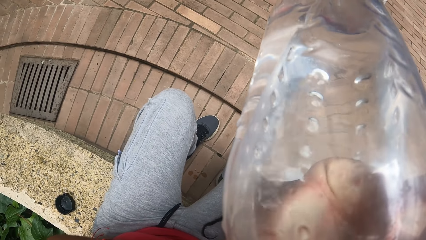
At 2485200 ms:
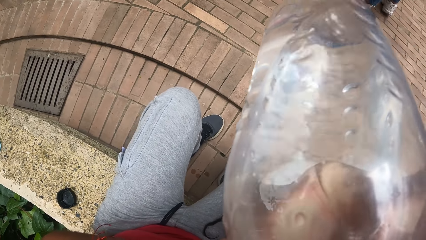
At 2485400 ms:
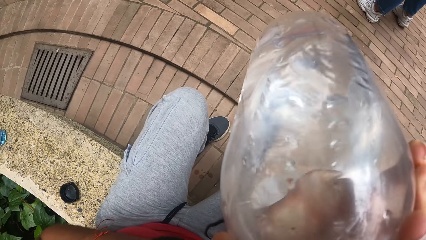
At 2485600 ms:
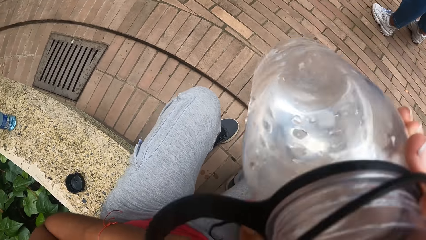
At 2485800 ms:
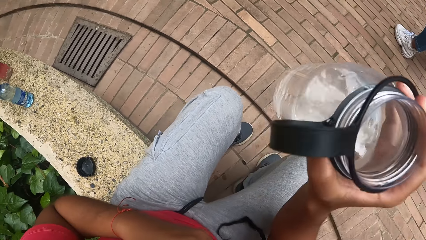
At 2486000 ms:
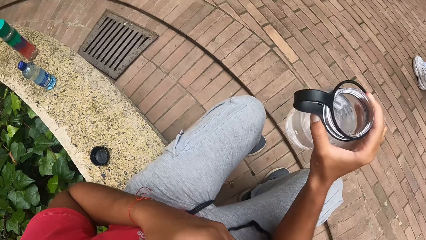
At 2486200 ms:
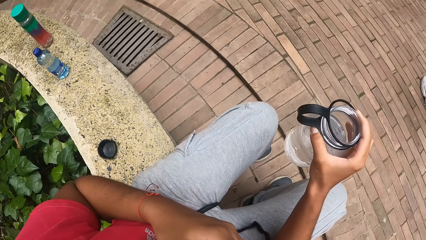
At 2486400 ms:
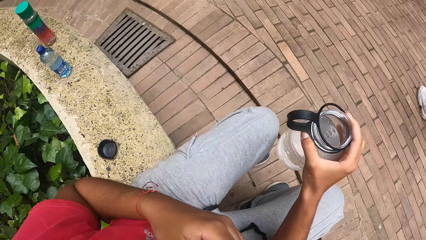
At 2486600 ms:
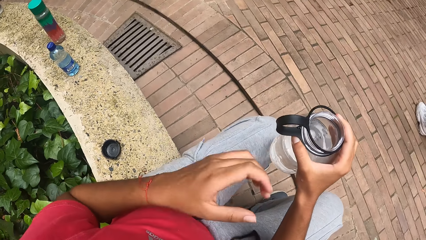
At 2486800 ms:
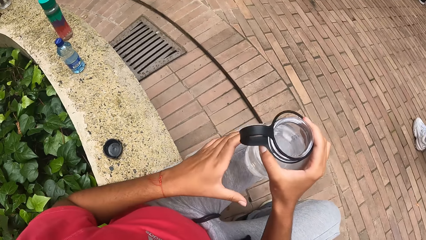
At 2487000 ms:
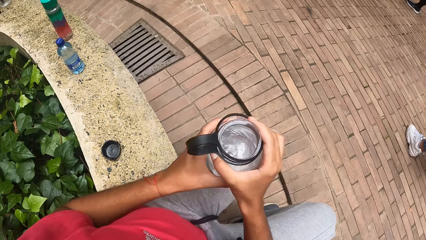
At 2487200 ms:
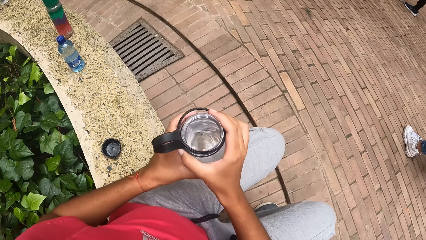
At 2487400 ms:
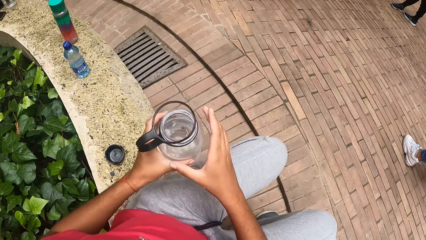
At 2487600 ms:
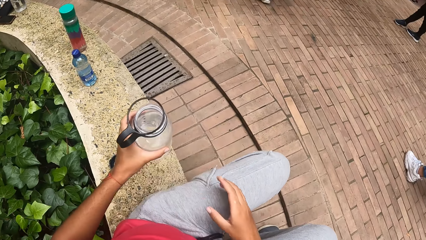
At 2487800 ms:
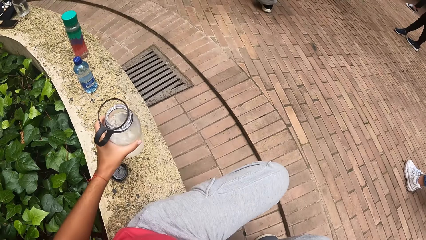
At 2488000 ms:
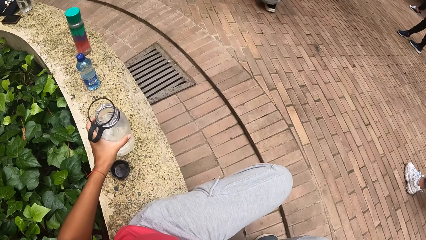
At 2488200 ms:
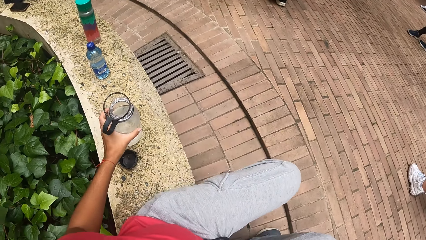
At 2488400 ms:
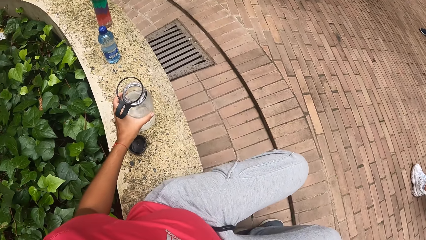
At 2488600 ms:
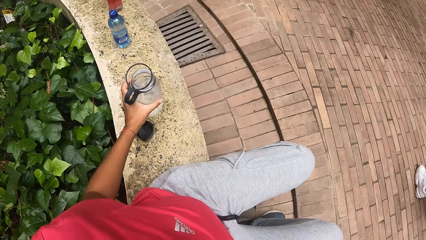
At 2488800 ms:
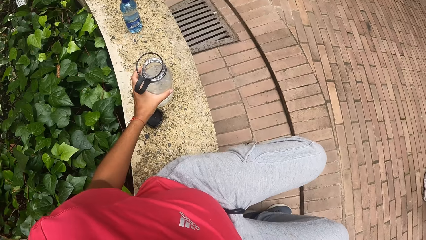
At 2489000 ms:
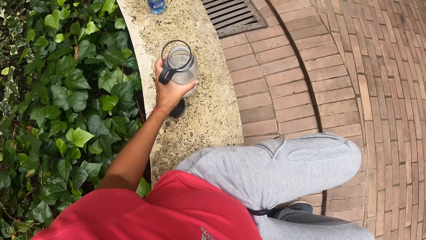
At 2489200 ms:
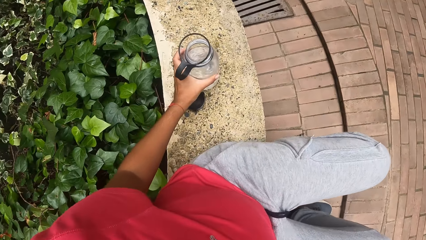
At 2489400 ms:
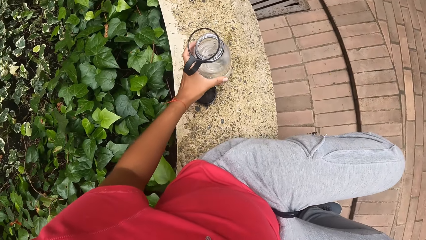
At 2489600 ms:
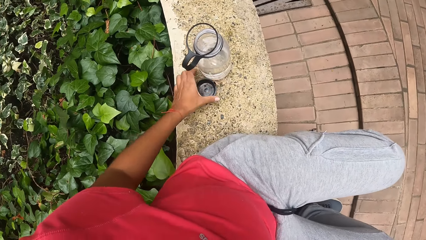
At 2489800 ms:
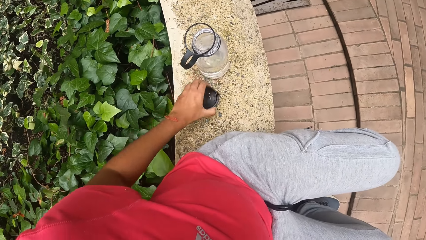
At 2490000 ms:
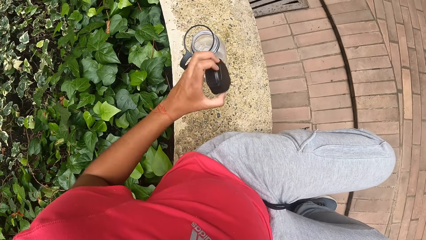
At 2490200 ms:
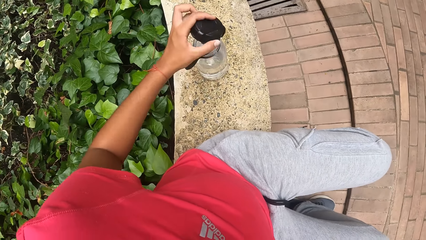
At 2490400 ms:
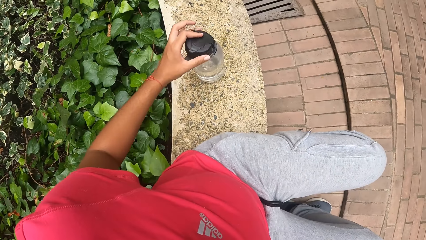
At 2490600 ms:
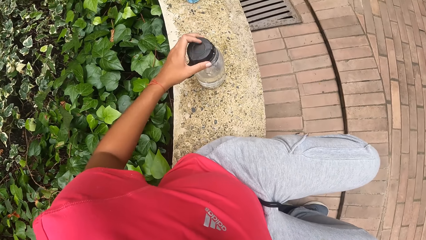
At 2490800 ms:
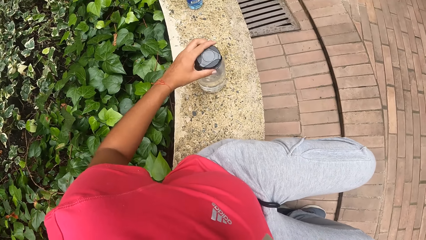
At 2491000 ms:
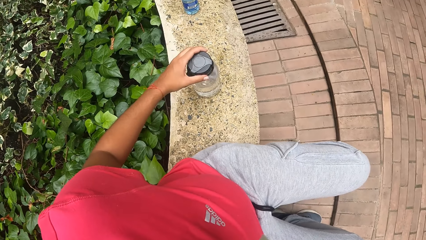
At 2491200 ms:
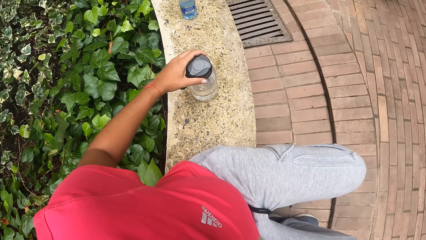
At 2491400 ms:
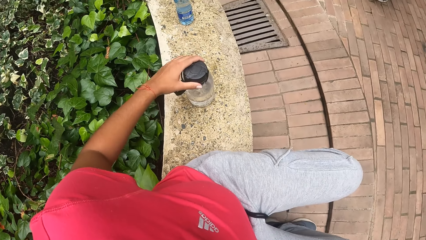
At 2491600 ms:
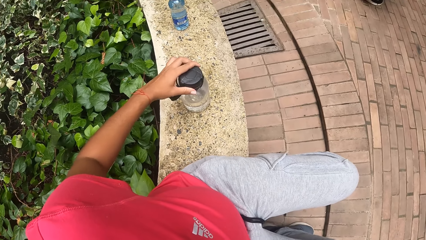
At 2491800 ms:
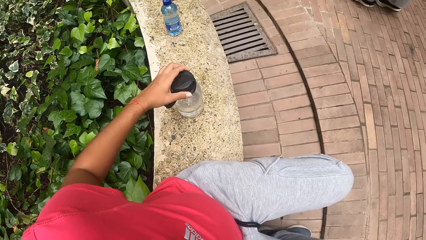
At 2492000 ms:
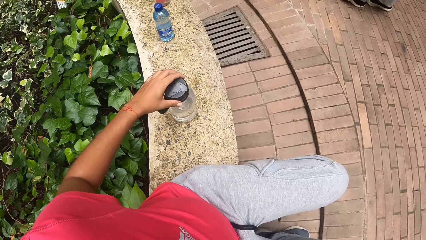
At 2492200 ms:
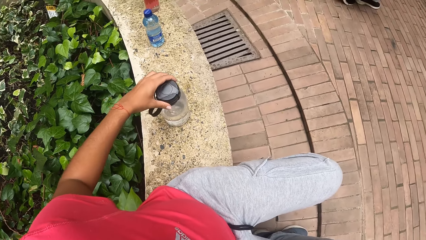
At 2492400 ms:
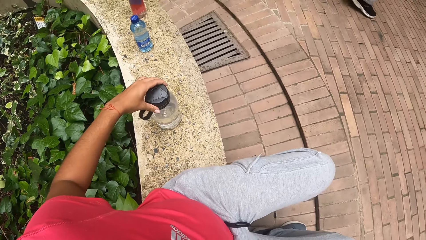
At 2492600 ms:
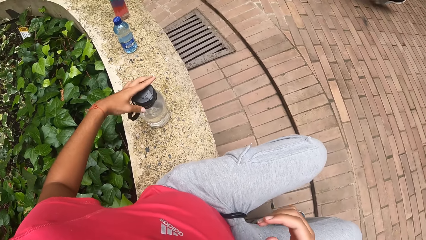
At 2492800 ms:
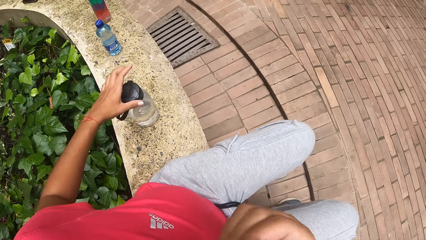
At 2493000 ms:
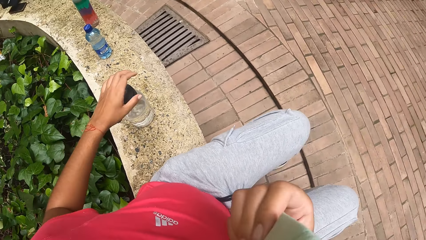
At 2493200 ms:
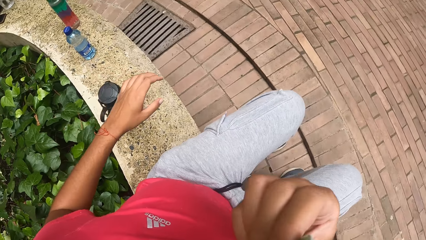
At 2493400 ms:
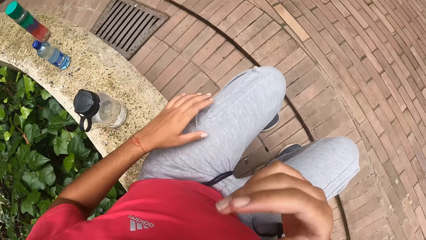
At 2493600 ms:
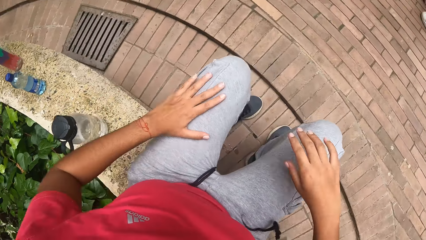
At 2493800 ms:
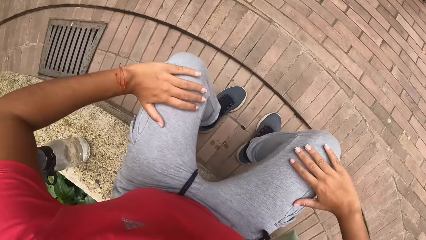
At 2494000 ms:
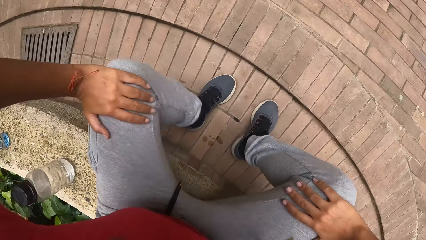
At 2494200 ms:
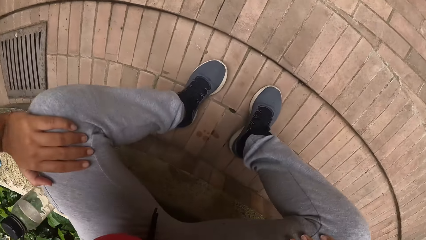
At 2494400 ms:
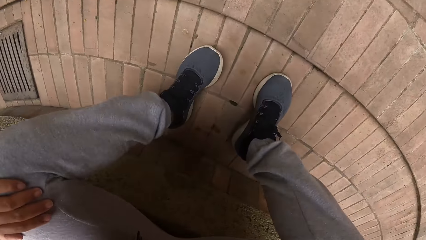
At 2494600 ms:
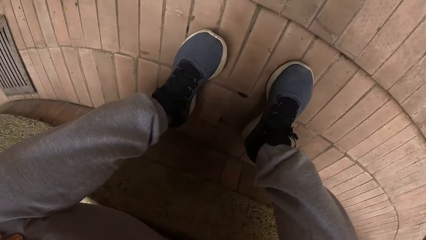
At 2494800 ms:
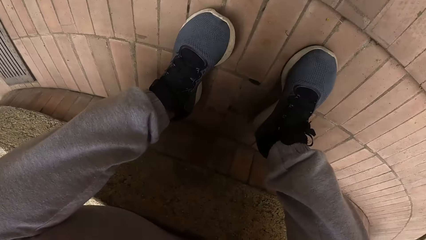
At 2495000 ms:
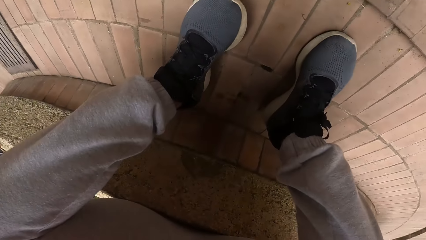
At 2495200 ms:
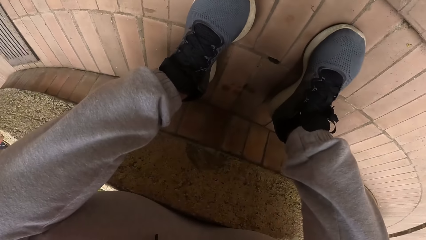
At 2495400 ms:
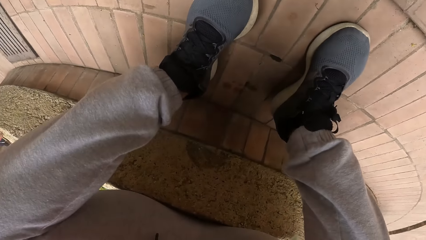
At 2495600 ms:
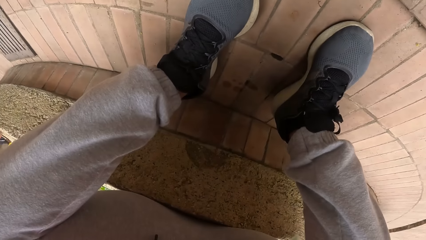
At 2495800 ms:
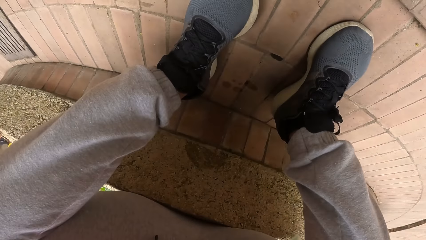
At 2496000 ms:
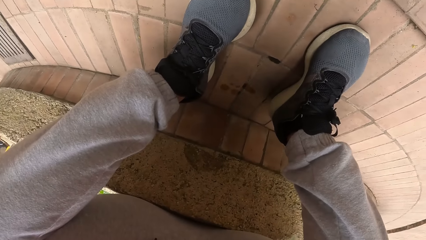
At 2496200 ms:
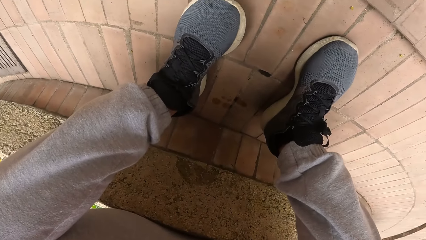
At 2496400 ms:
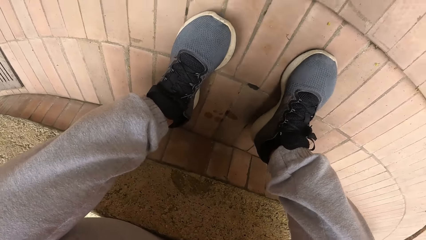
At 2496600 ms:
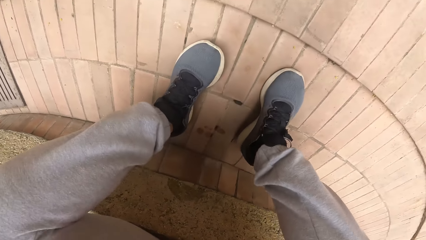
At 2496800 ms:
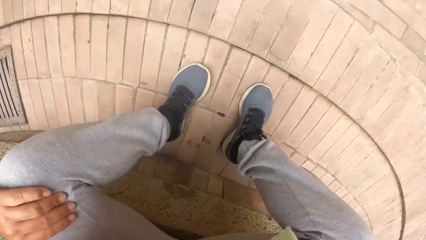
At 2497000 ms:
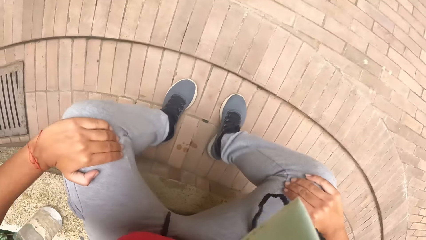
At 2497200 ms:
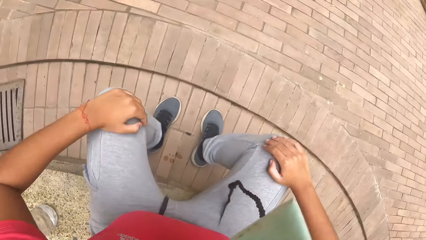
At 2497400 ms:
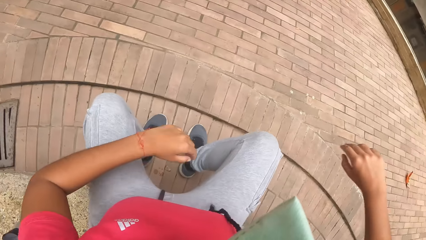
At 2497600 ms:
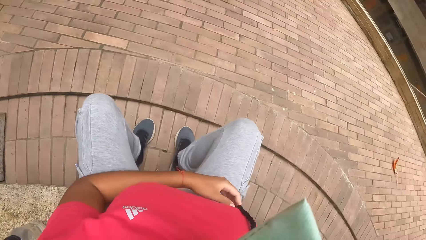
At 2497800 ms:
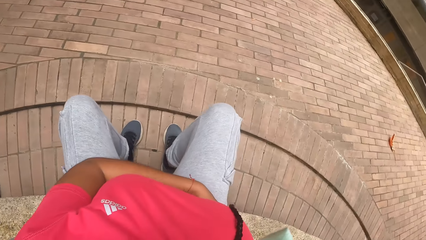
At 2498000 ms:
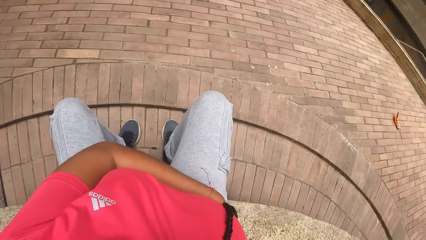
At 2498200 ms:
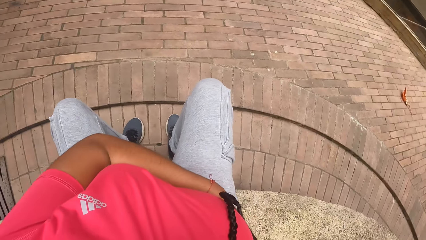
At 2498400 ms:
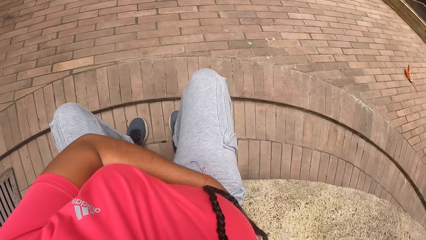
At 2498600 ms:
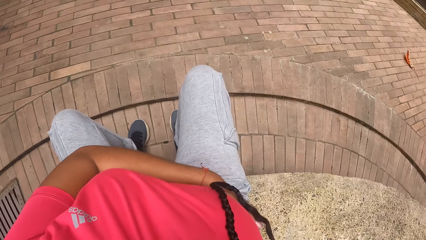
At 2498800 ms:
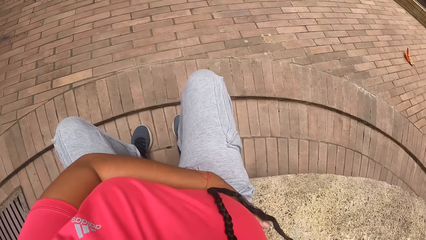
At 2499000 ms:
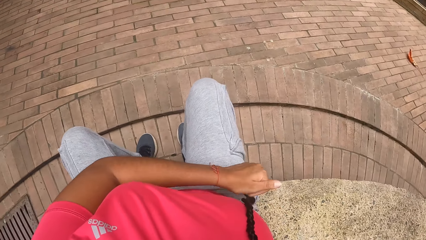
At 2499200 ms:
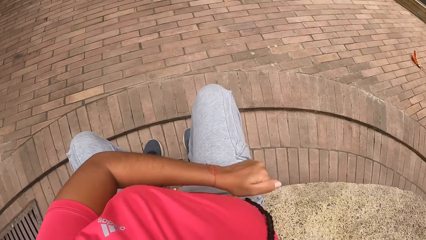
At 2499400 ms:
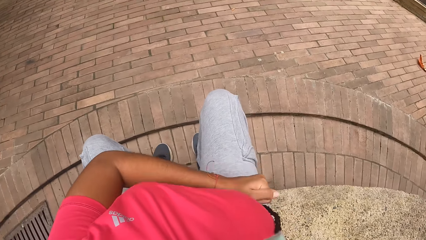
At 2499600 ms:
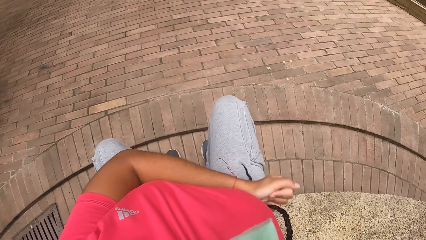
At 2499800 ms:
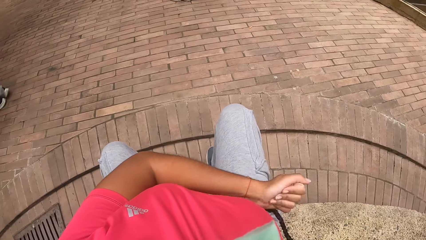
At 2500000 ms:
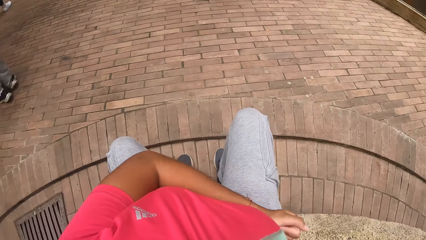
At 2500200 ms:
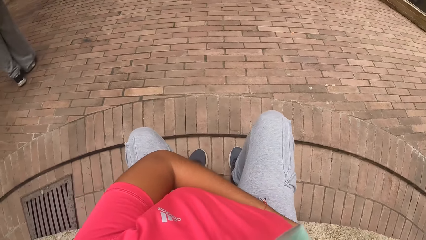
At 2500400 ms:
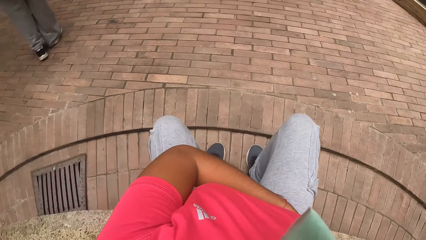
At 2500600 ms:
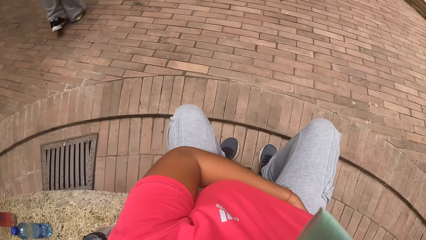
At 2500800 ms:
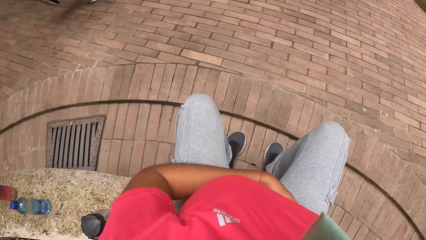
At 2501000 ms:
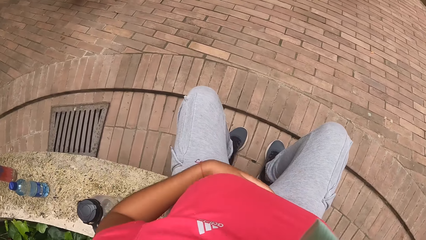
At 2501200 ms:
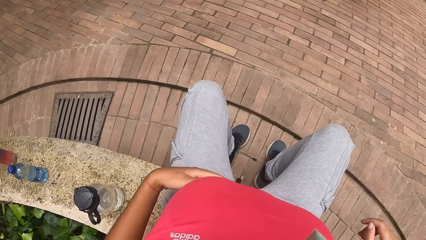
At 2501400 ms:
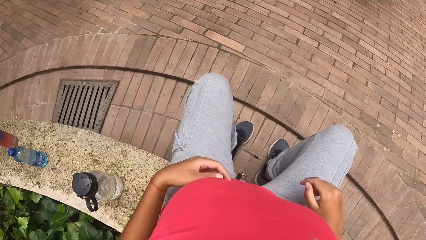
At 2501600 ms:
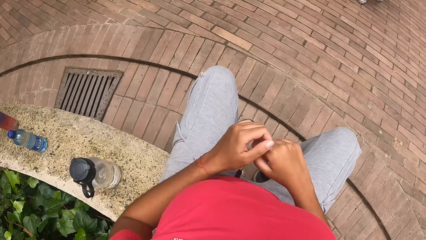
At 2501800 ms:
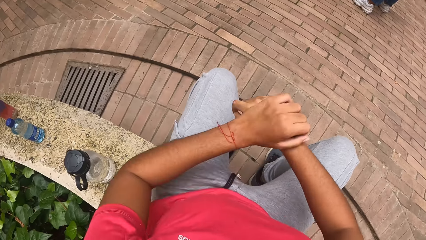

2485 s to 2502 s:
The camera wearer passes the water bottle to her left from her right hand. She drops the water bottle on the pavement with her left hand. She picks up the water bottle lid on the pavement with her left hand. She covers the water bottle with the lid in her left hand. She pulls up the face mask with her right hand. She stares at the shoes. She touches the stomach.
